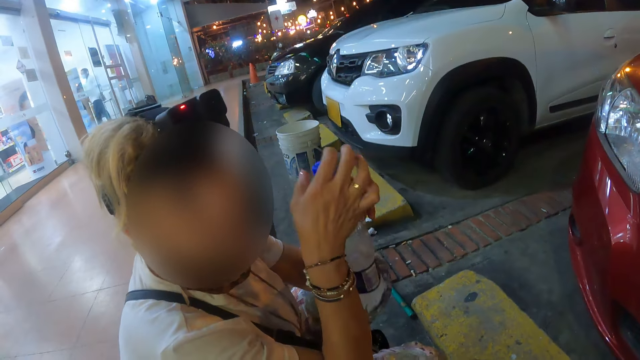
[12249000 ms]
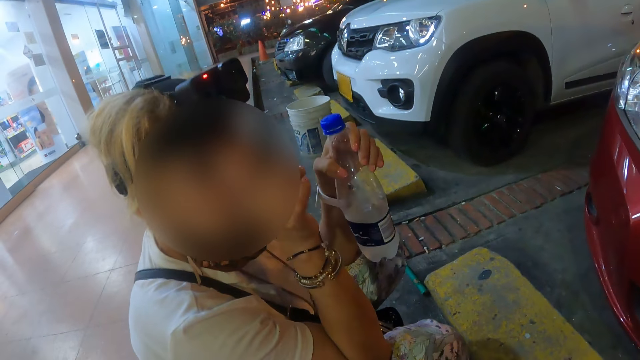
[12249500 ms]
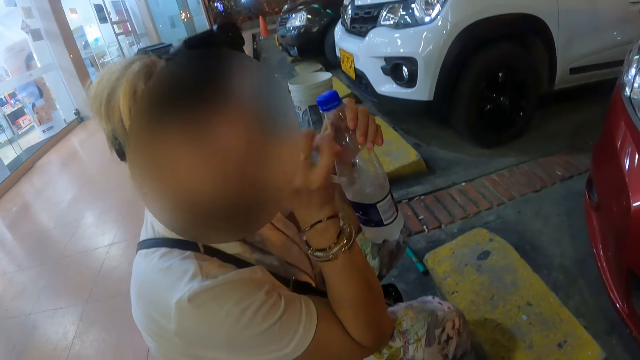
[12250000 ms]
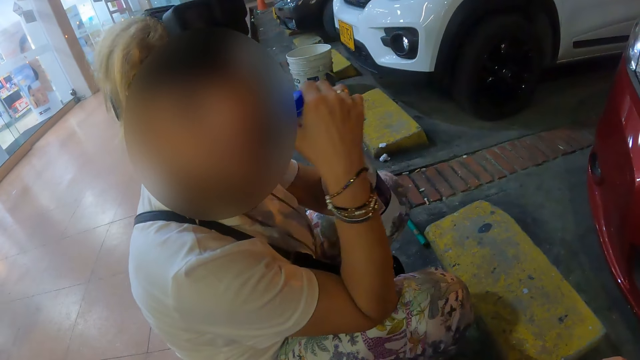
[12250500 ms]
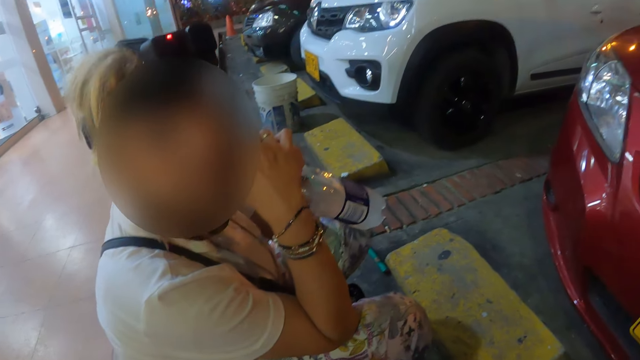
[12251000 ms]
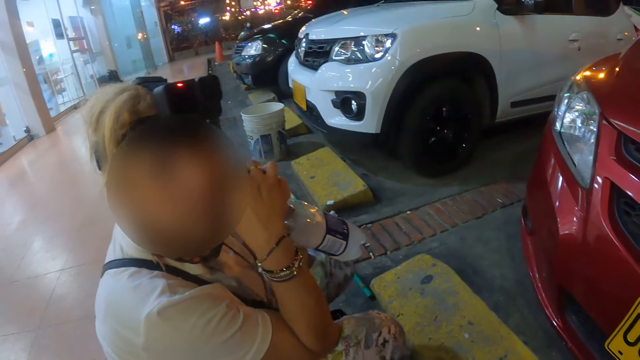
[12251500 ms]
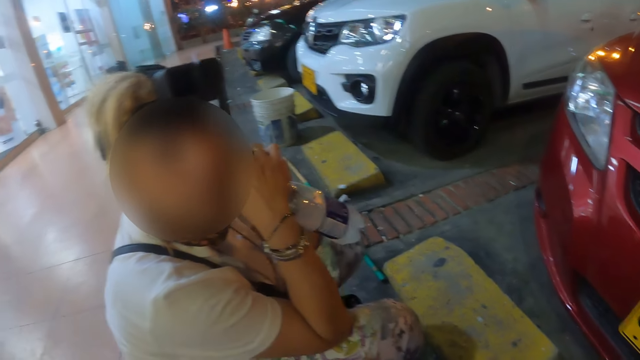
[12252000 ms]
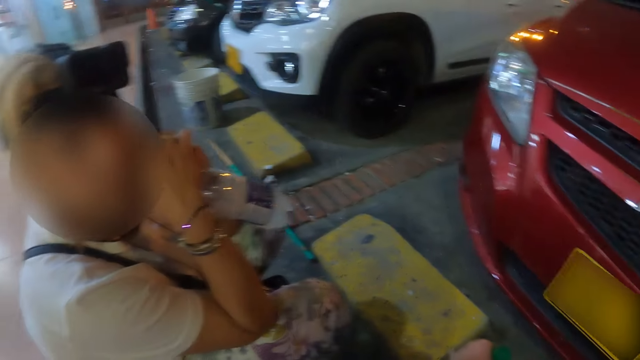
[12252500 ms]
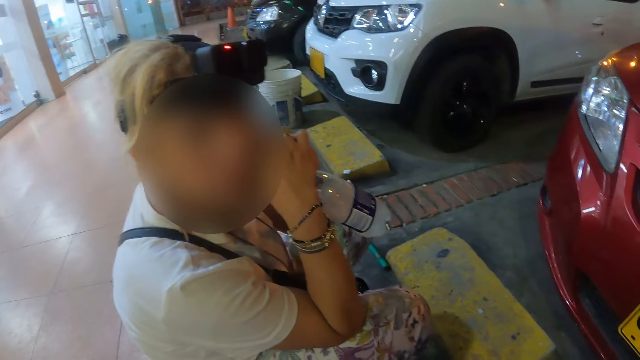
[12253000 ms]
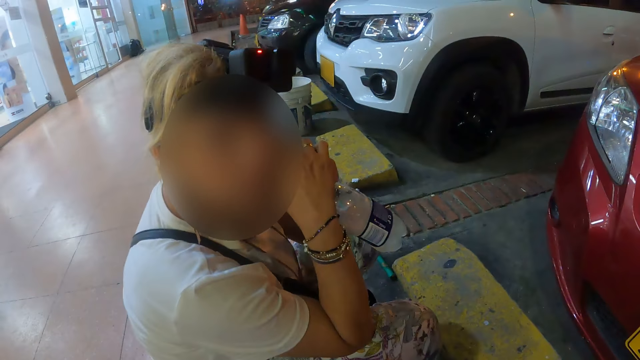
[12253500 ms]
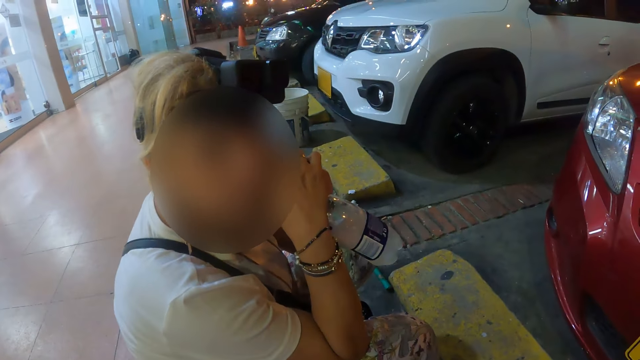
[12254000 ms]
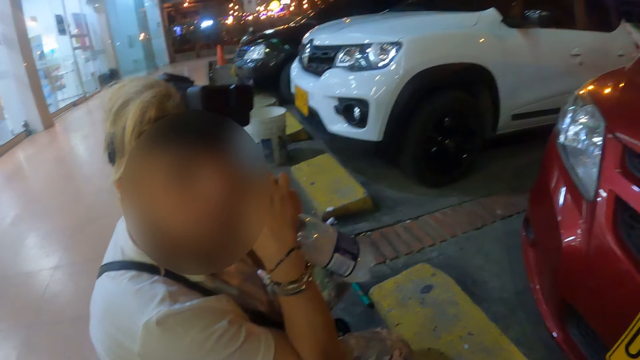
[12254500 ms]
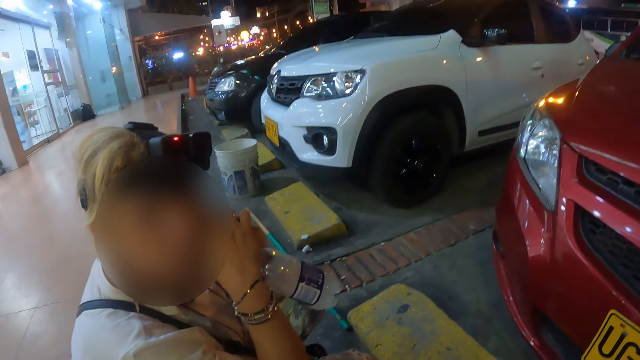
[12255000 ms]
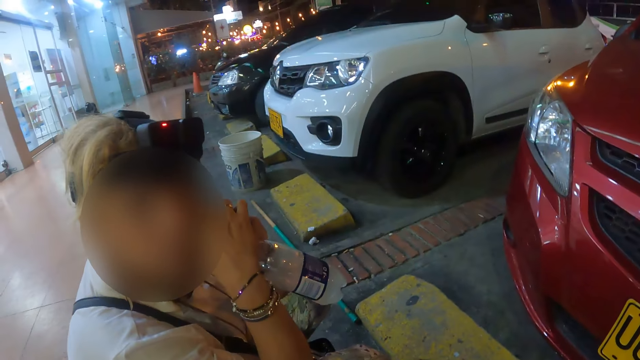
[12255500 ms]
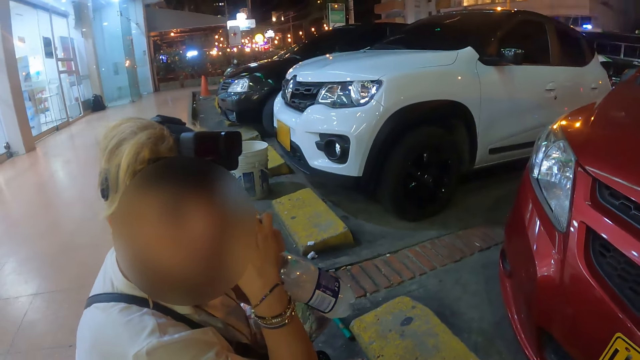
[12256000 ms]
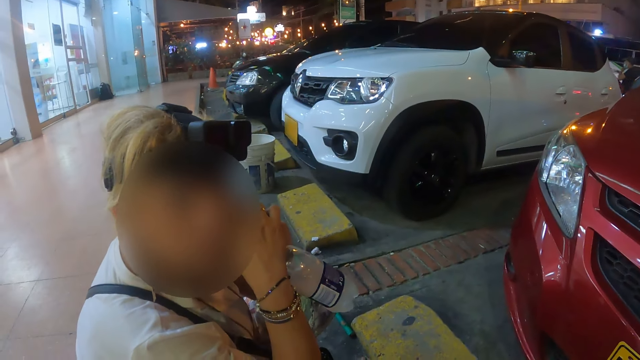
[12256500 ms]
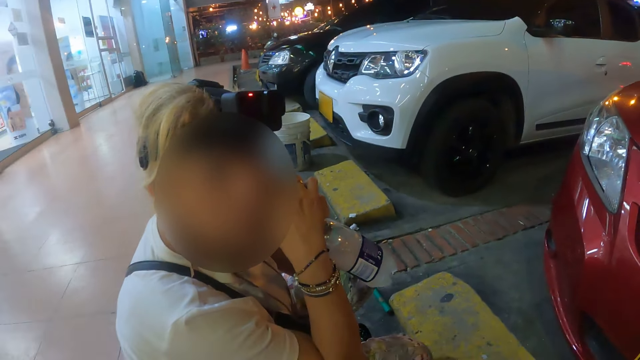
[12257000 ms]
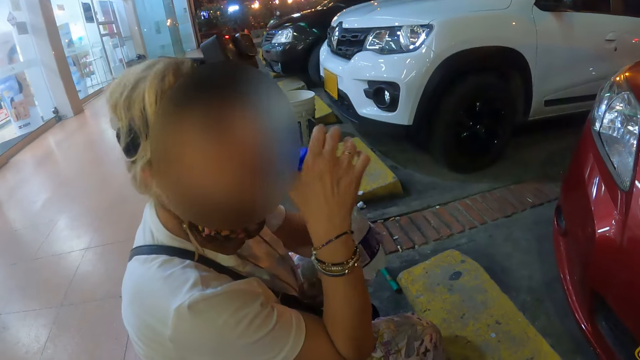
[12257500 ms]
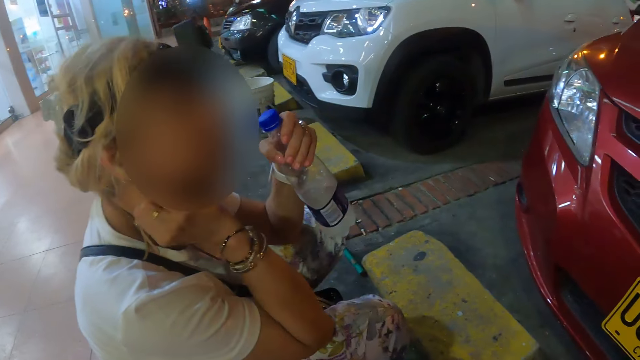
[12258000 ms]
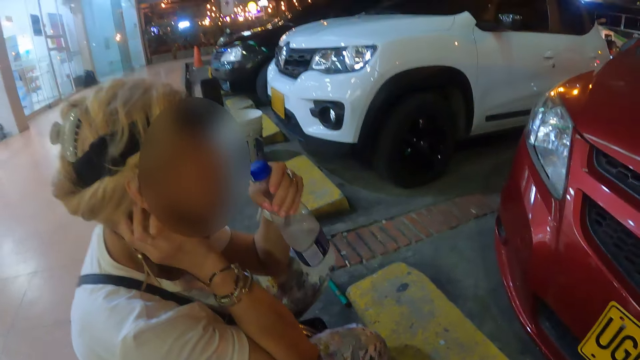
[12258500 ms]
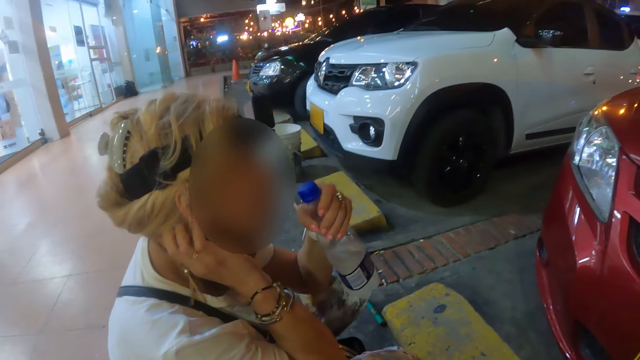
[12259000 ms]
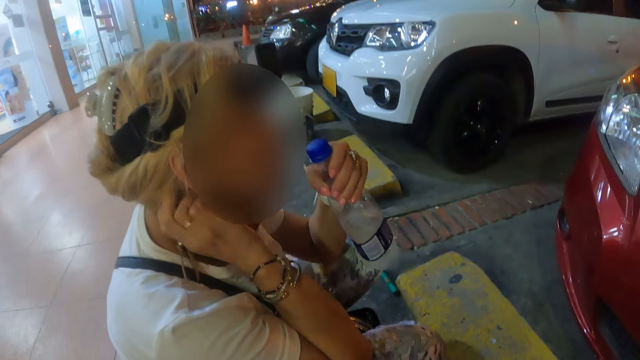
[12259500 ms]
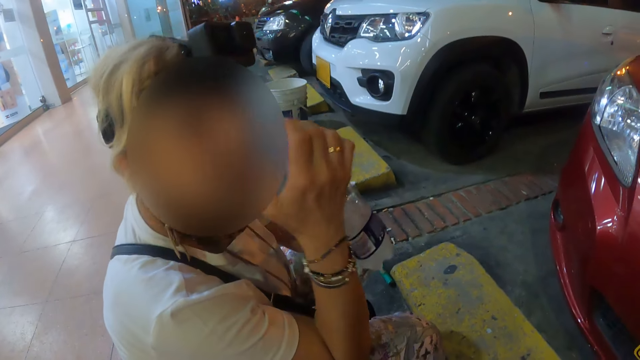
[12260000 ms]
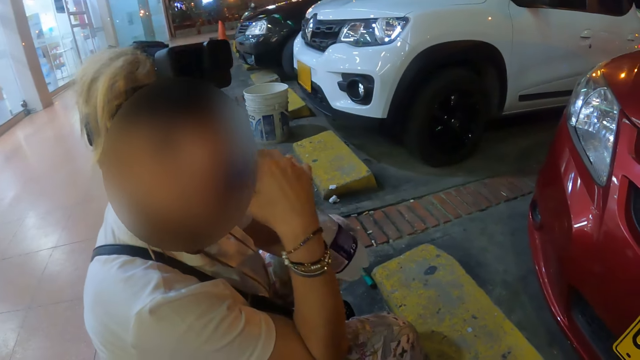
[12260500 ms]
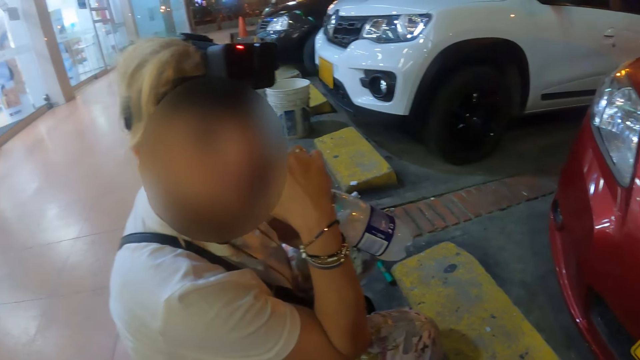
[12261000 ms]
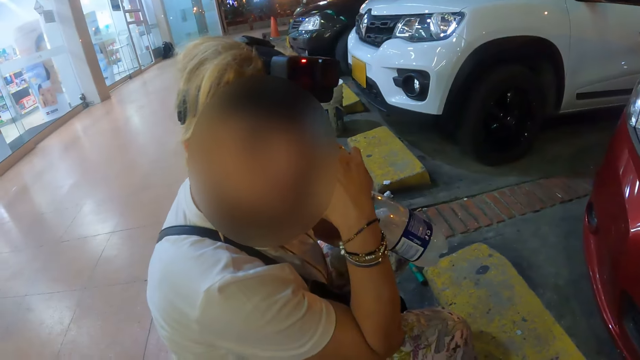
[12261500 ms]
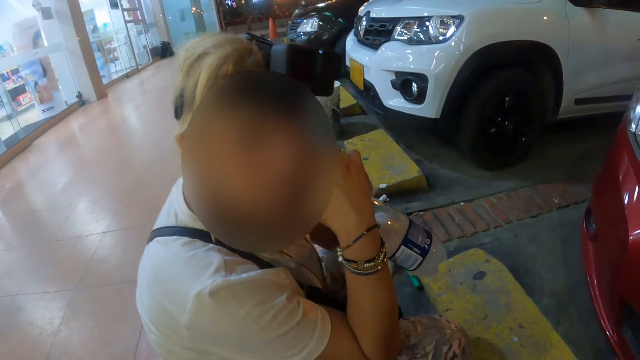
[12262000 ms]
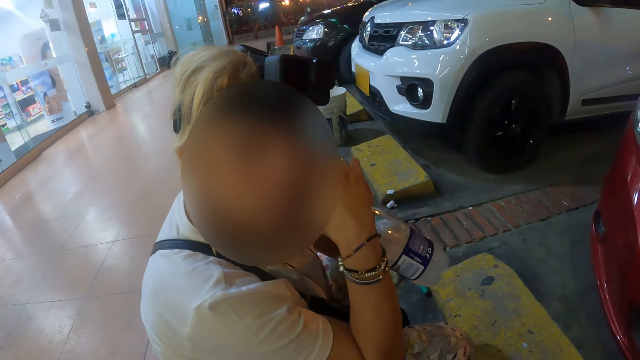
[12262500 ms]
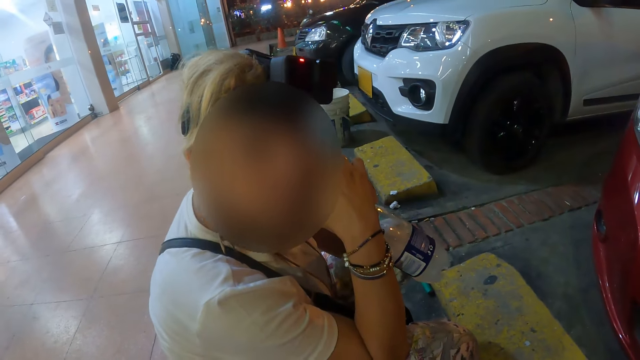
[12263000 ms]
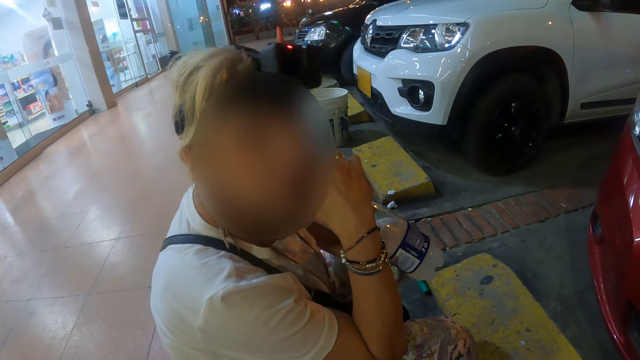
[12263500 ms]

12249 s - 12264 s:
The woman adjusts her hand, moves the hand on the face, and interacts with the camera wearer. The woman adjusts her hand, scratches the face with the right hand, adjusts her hand, and looks at the camera wearer. The camera wearer looks at the woman. The woman holds the bottle with both hands, nods her head, and interacts with the camera wearer.

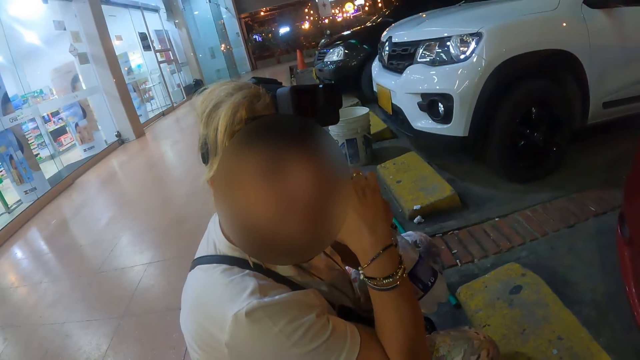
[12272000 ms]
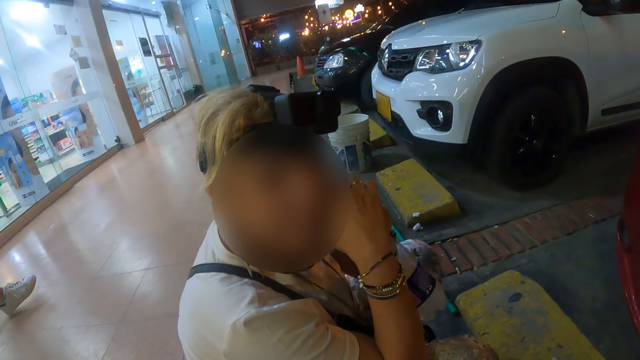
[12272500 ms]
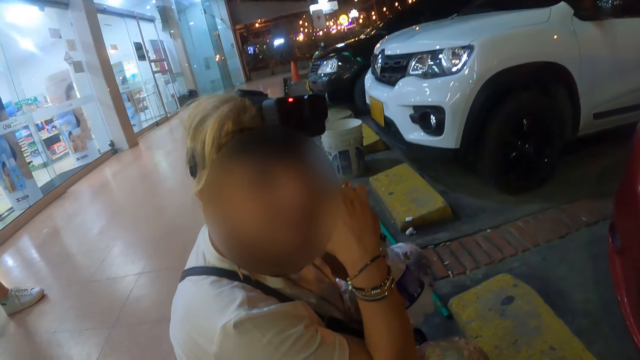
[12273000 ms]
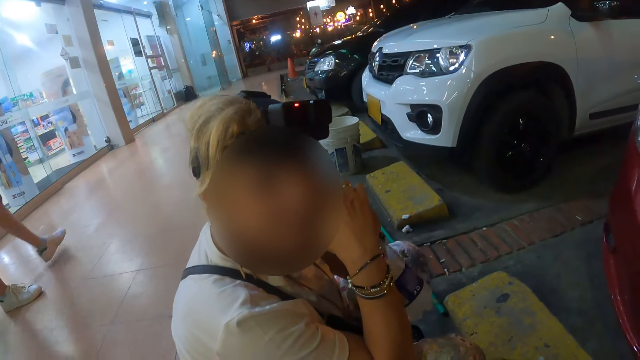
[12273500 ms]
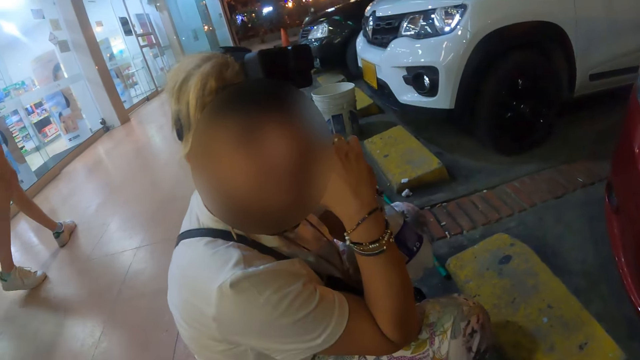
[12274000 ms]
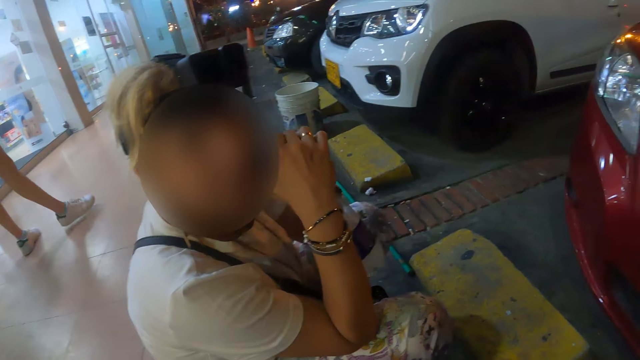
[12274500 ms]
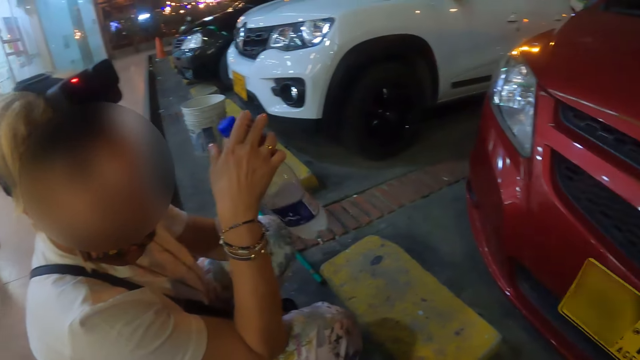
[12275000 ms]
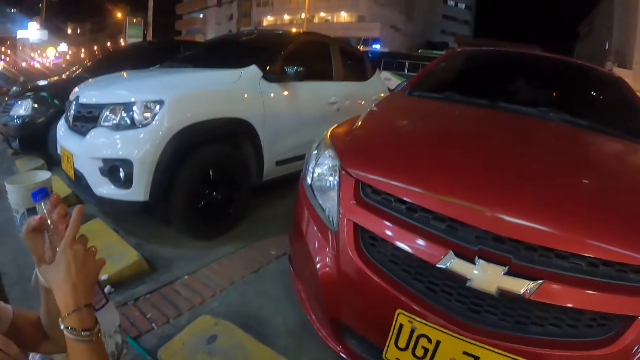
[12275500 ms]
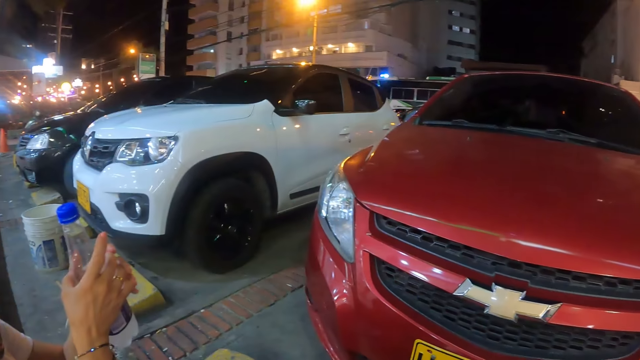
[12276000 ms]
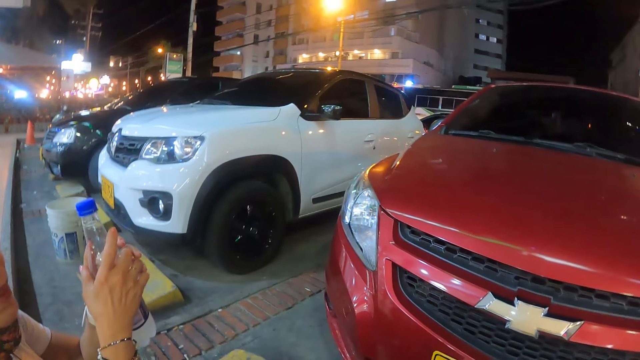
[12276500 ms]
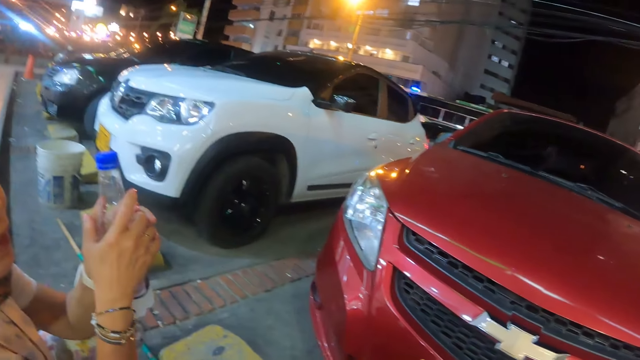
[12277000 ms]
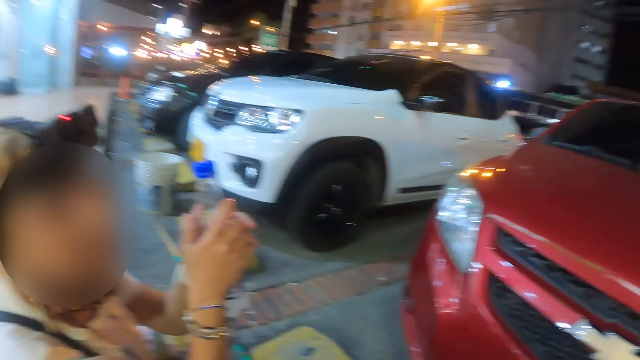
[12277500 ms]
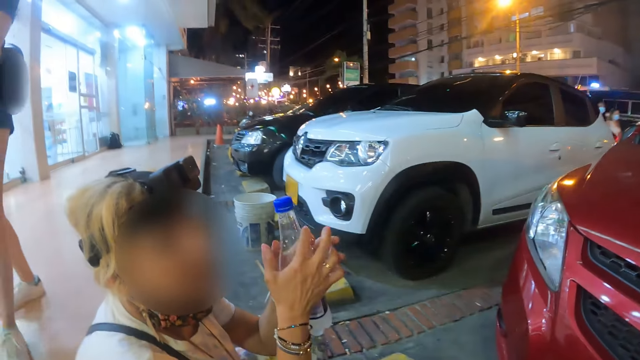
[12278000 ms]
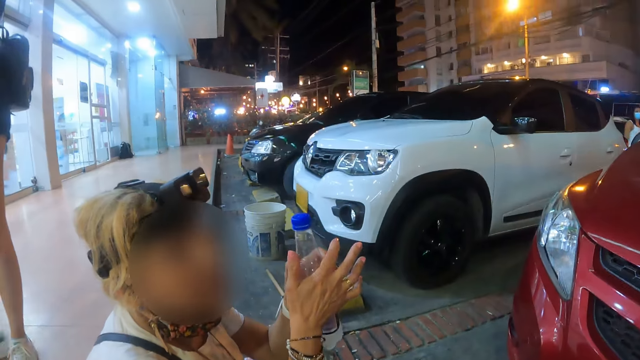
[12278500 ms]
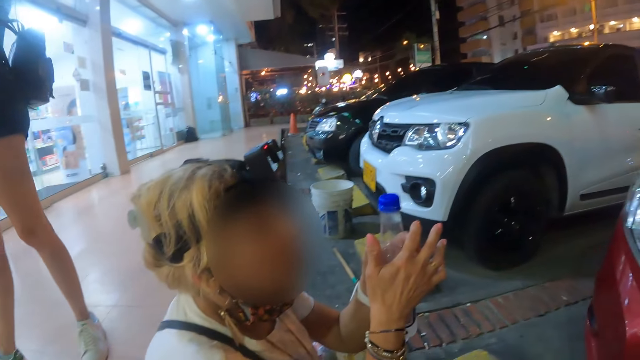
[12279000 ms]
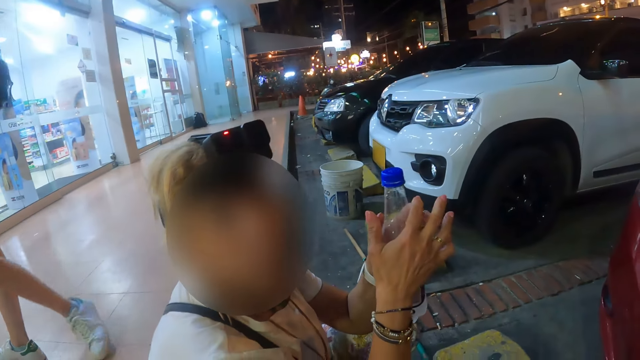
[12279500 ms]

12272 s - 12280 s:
The woman adjusts her hands.
